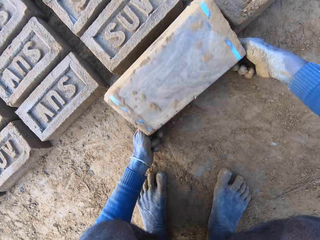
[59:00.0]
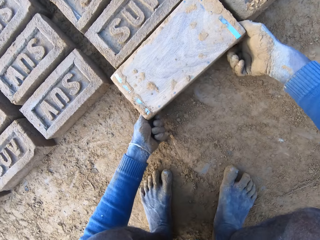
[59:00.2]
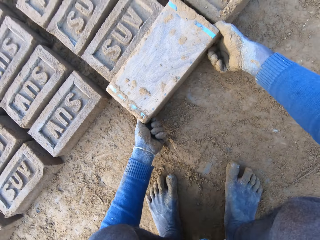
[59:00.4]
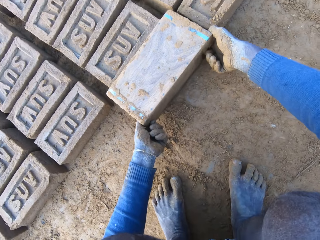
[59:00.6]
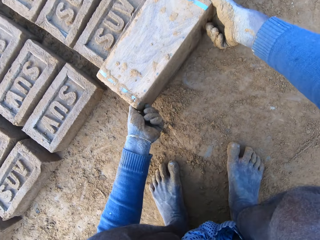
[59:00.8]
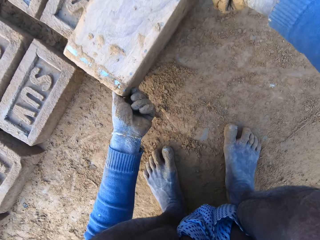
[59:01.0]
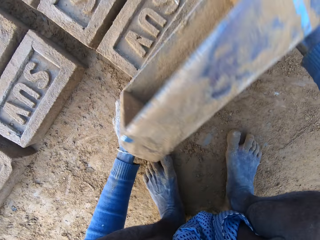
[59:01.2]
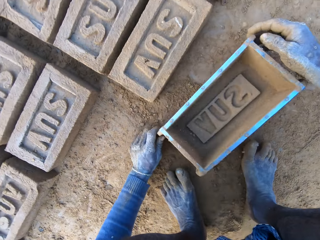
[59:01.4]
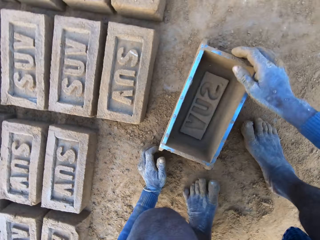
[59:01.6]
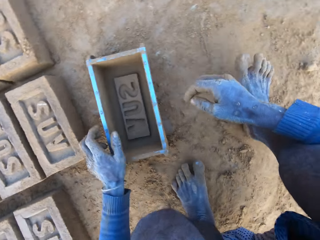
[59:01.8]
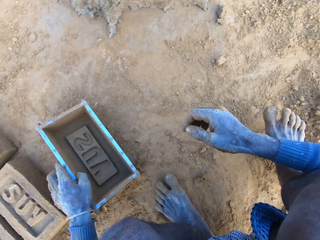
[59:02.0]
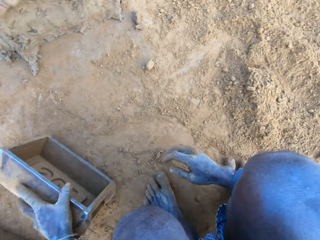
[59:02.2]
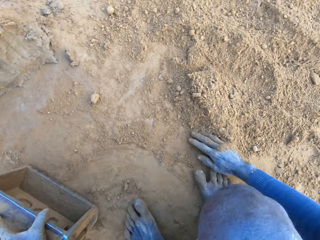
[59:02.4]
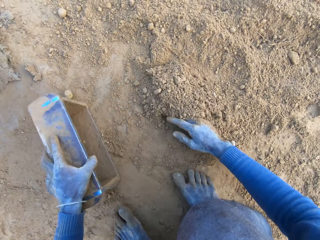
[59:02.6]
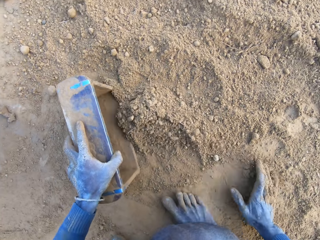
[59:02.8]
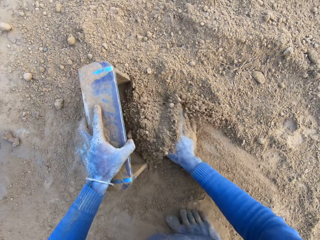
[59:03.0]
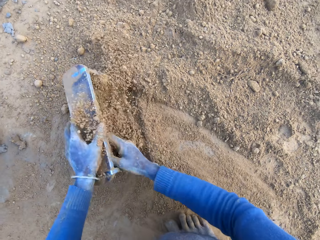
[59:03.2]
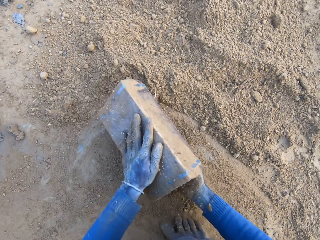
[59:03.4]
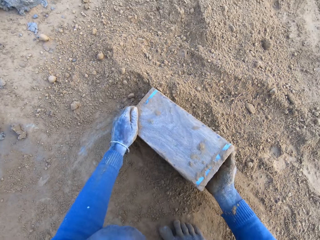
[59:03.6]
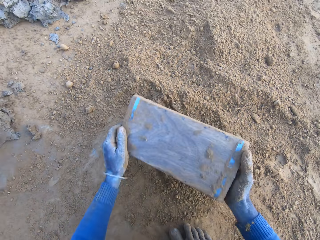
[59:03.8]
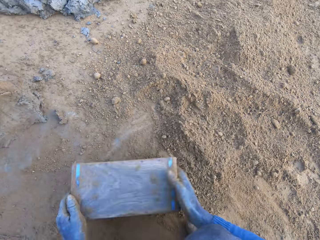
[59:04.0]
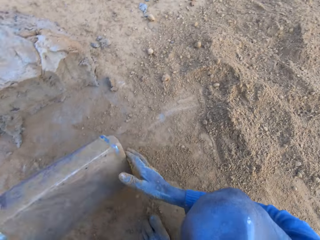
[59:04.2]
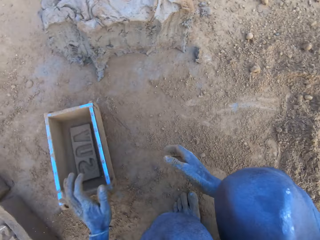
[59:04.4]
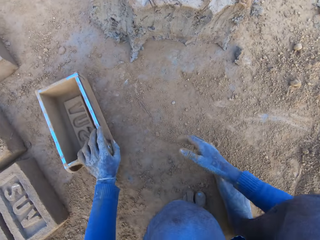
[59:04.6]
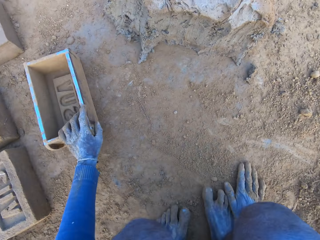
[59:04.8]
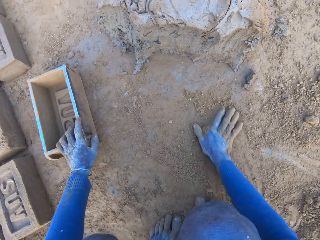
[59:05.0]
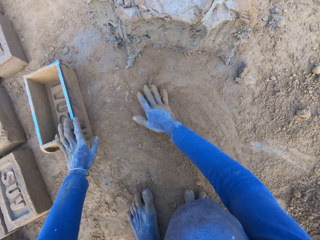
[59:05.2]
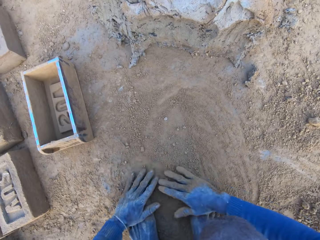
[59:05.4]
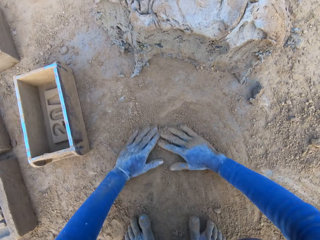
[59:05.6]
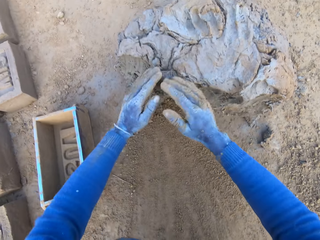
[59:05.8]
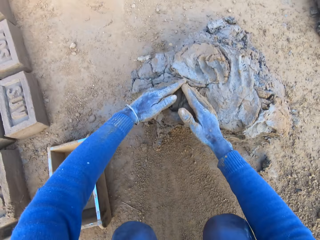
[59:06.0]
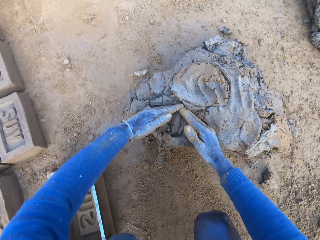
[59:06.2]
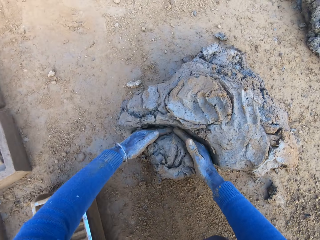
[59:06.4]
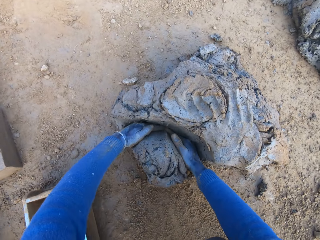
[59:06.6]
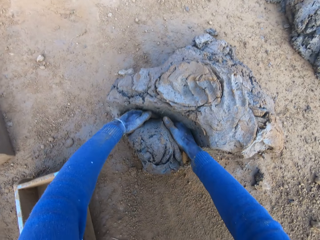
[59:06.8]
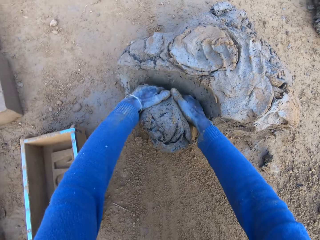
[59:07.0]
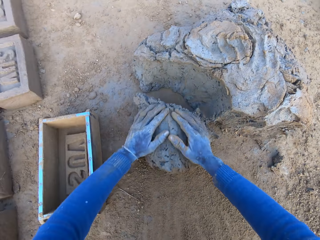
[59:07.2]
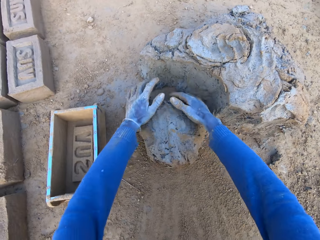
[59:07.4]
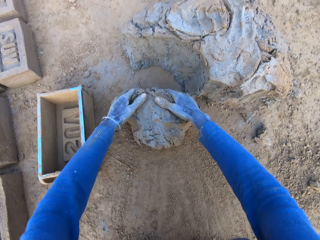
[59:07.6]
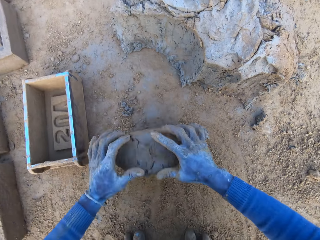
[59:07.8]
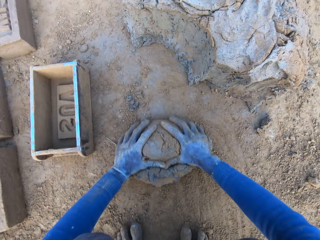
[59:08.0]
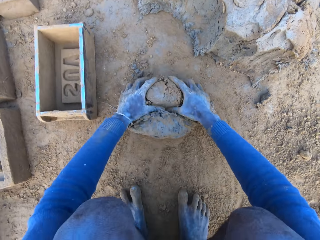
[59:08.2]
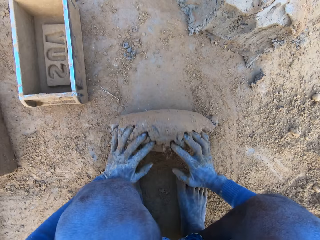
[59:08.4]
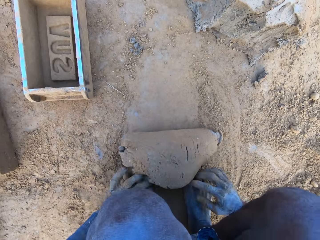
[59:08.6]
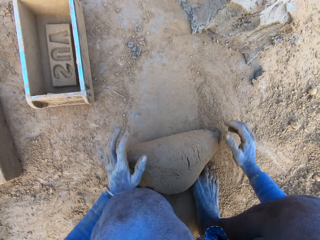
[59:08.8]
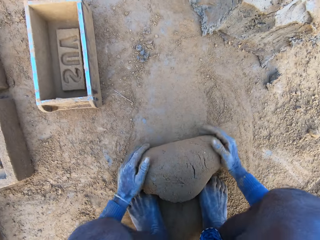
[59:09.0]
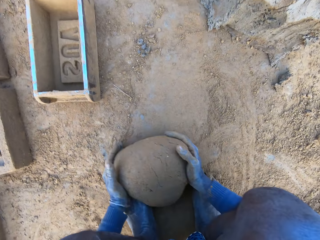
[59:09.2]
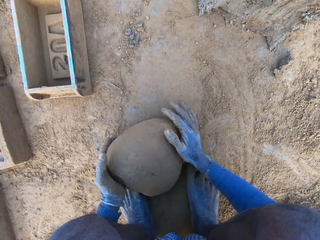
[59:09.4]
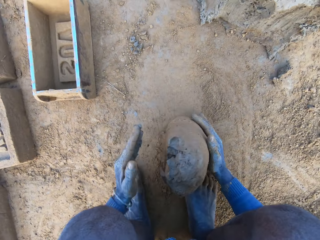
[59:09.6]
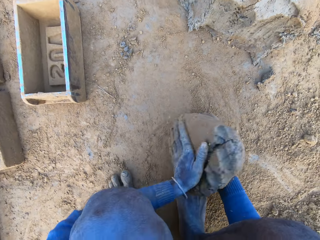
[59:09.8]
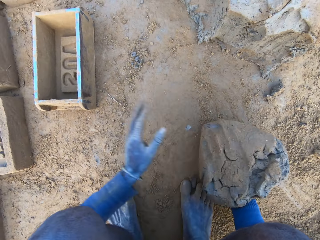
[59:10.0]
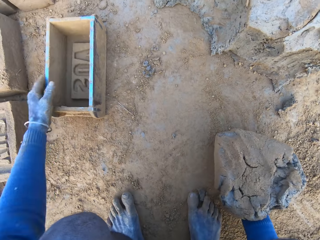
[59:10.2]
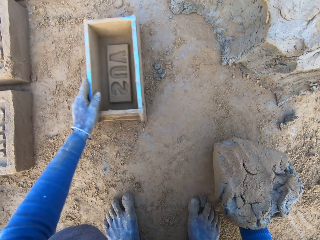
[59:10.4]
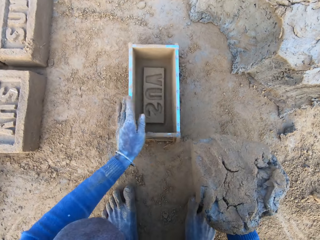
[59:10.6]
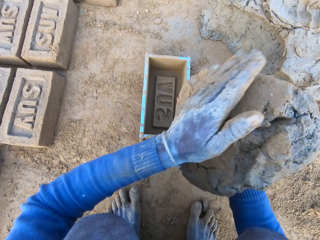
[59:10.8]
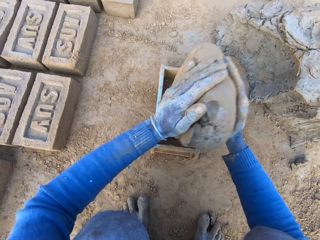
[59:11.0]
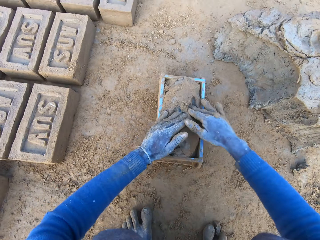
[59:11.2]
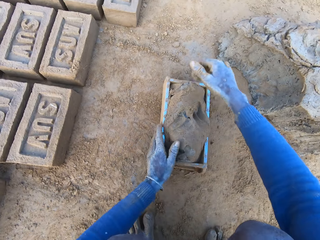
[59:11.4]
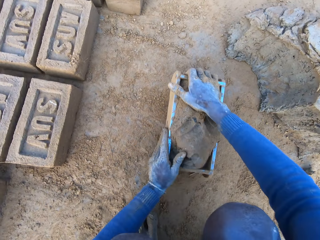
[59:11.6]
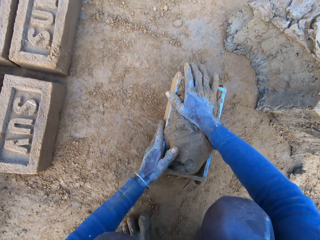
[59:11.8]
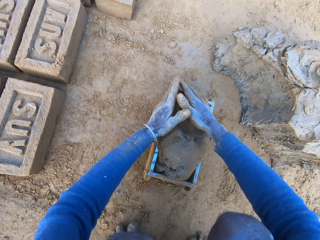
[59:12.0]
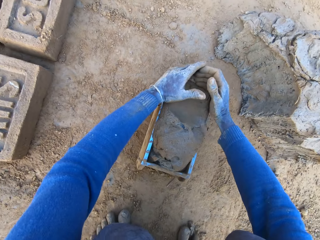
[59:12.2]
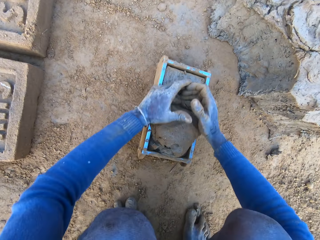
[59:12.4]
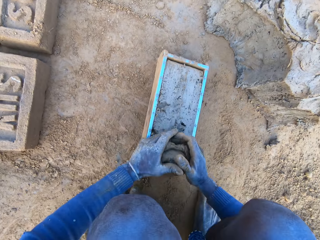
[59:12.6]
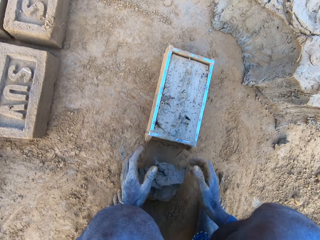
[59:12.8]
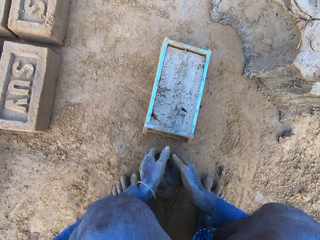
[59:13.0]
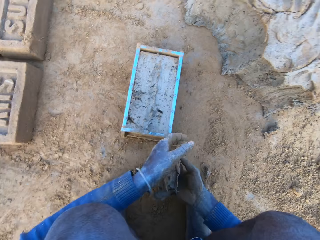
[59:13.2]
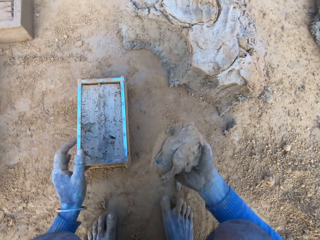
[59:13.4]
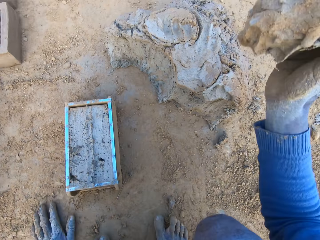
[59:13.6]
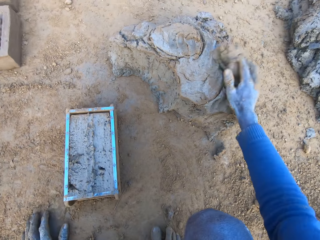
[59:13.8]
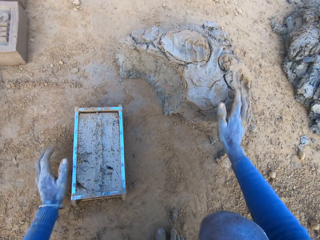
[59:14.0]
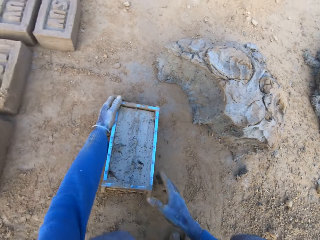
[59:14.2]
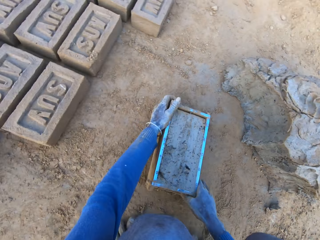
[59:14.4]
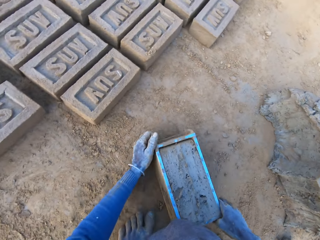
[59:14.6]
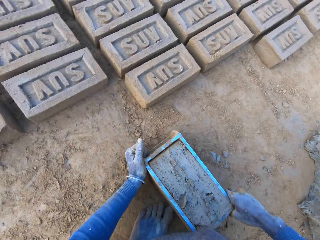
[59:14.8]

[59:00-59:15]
The camera wearer turns the brick mould or brick molder. He pours out the brick on the ground out of the brick molder. He lifts up the clay mixture or mortar. He drops the brick mould down on the ground. He collects the clay mixture with his hands. He packs some sand with the brick molder. He turns the brick mould and taps the brick mould on the ground. He pours out the sand in the brick molder. He throws the brick molder on one side on the ground with his hands. He rubs his hands on the ground. He collects the clay mixture with his hands. He rolls the clay mixture on the ground and lifts up the clay mixture. He adjusts the mortar on the ground and packs the mortar on the ground with his hands. He picks up the brick molder with his left hand. He lifts up the clay mixture. He drops the brick mould down on the ground. He drops the mortar inside the brick molder. He slams the brick mould on the ground. He adjusts the mortar inside the brick molder. He removes excess clay mixture in the brick mould. He lifts up the clay mixture. He throws the clay mixture in his hand on the clay mixture on the ground. He lifts up the brick mould.

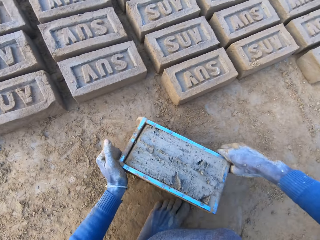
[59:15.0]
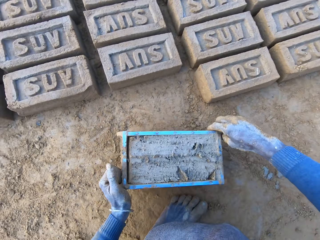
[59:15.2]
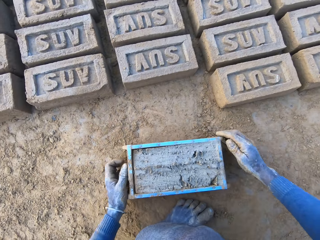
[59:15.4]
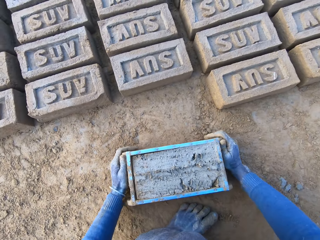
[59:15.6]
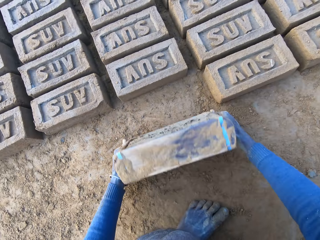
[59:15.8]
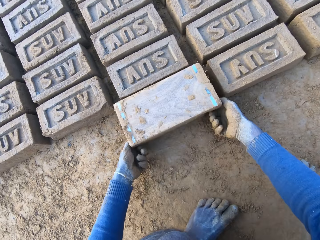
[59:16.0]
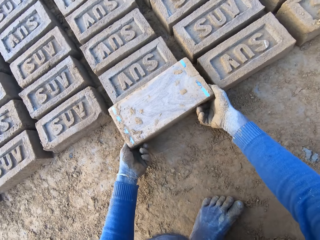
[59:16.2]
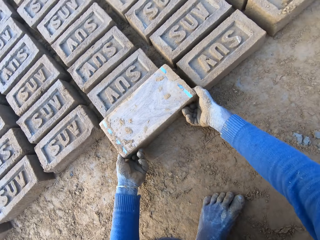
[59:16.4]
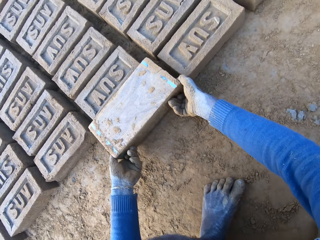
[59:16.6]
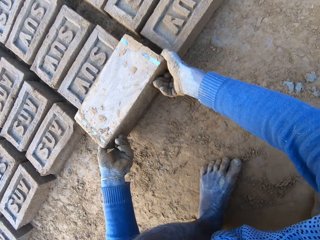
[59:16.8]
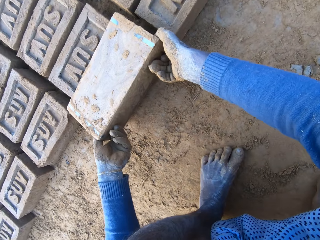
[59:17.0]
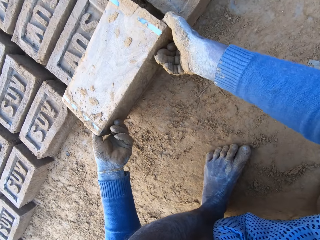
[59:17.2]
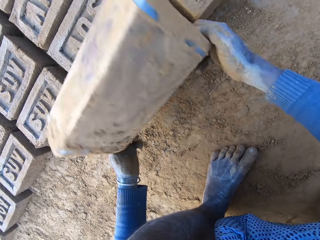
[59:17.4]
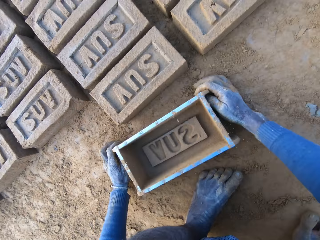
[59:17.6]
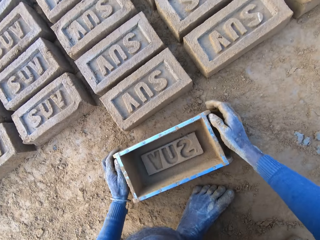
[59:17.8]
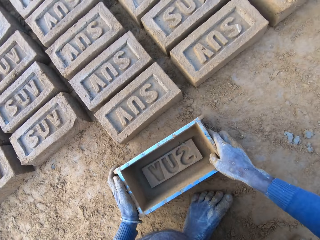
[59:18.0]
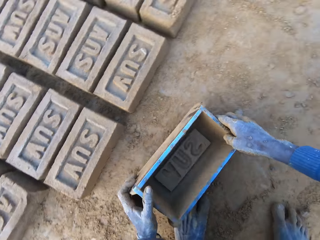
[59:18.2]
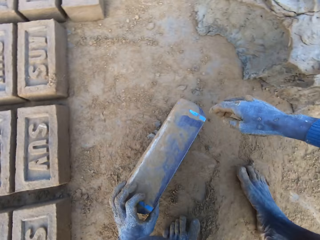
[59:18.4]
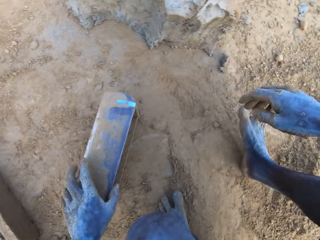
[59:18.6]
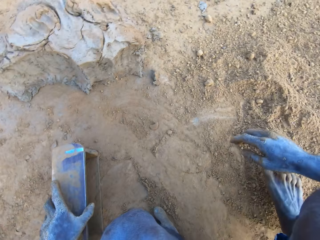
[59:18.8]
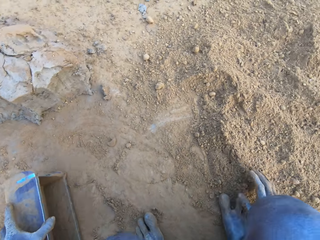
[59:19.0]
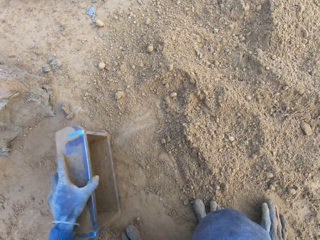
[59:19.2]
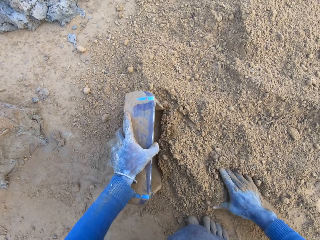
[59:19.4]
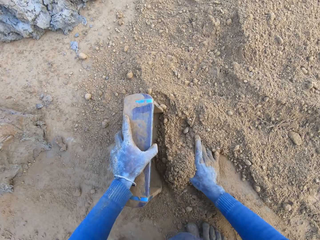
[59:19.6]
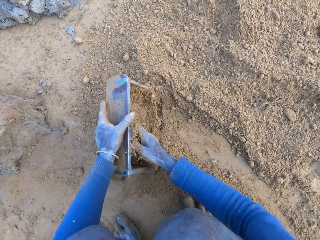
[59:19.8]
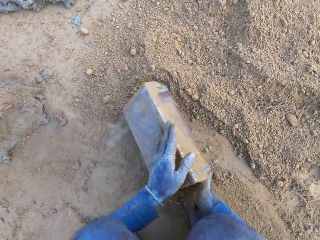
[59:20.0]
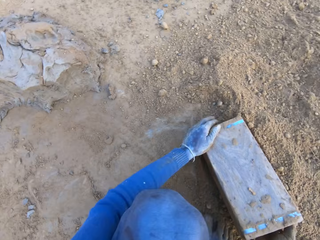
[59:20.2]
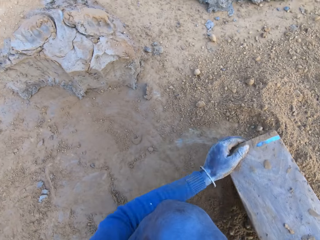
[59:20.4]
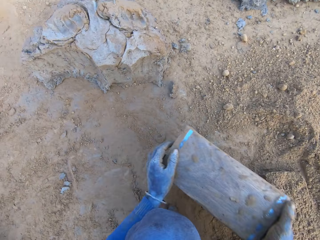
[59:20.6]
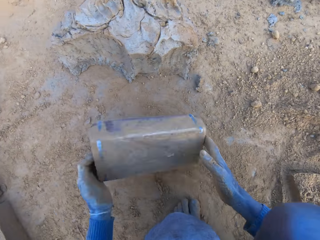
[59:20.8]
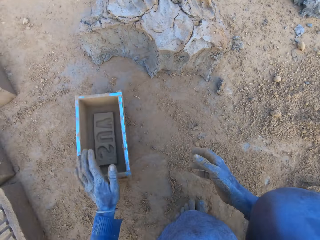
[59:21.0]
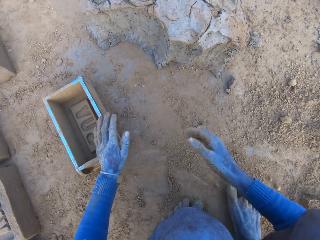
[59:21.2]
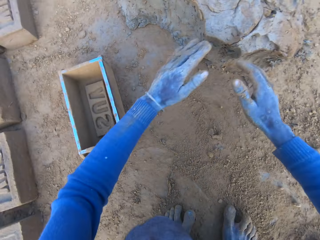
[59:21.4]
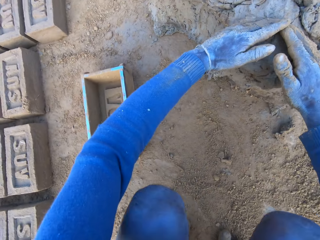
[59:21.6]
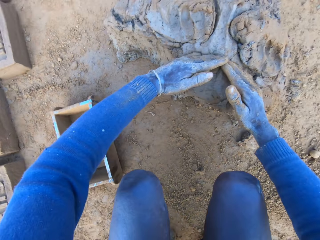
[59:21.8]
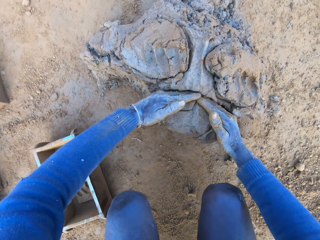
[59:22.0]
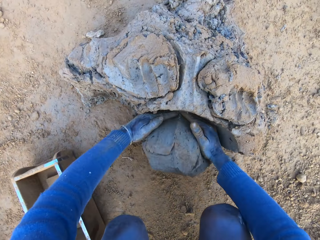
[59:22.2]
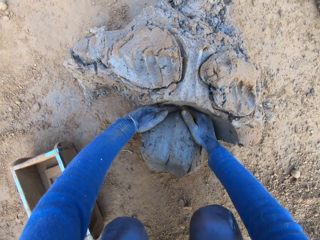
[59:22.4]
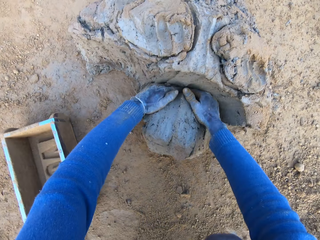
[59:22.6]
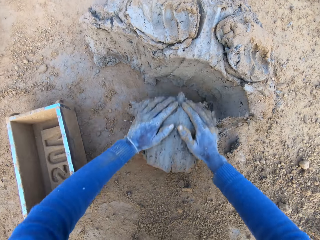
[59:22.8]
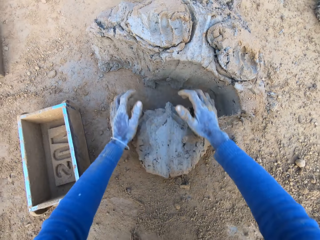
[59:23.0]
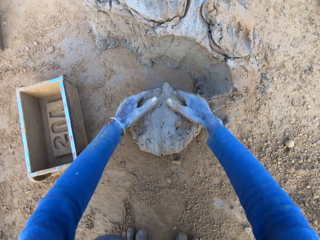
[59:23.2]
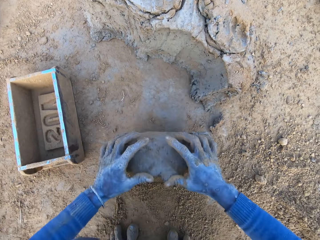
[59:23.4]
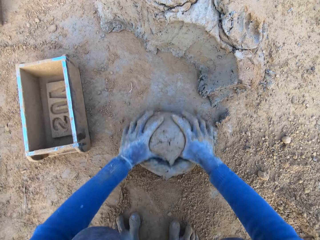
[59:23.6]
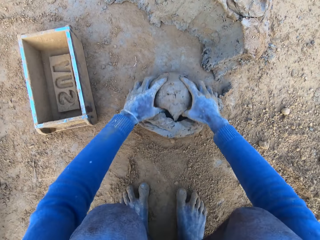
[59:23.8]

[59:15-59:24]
The camera wearer carries the brick molder or brick mould with mortar with both hands. He turns the brick mould. He pours out the brick on the ground out of the brick molder. He lifts up the brick mould and drops the brick mould down on the ground. He collects sand into the brick mould. He turns the brick mould. He pours out the sand in the brick molder. He taps the brick mould on the ground. He throws the brick molder on one side on the ground with his hands. He collects sand into the brick mould. He scoops some mortar with his hands.
